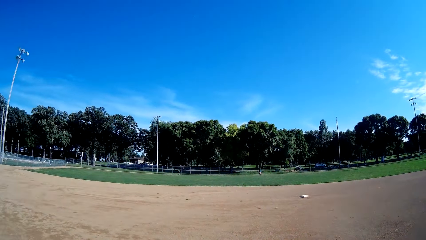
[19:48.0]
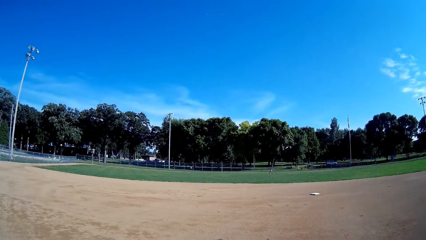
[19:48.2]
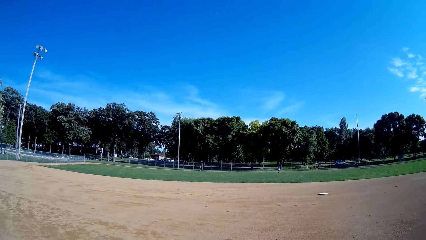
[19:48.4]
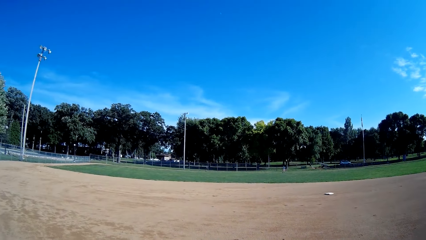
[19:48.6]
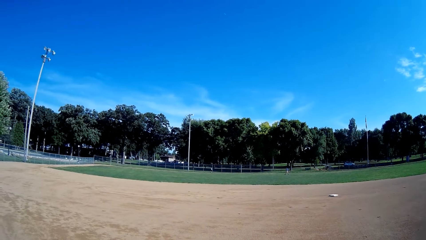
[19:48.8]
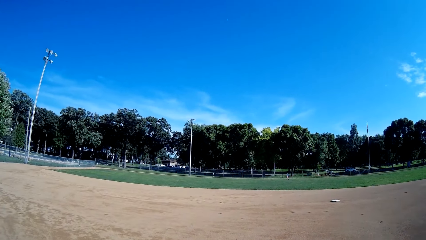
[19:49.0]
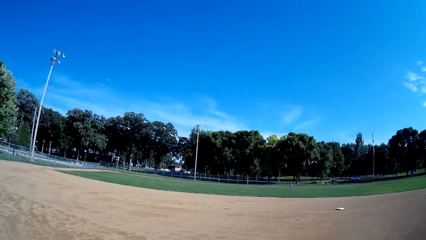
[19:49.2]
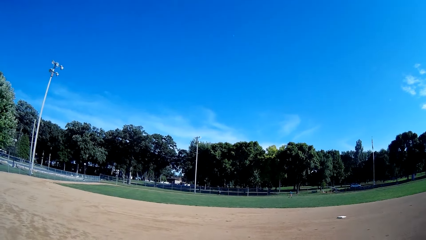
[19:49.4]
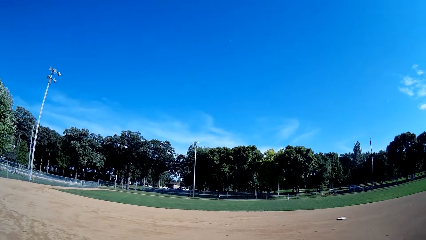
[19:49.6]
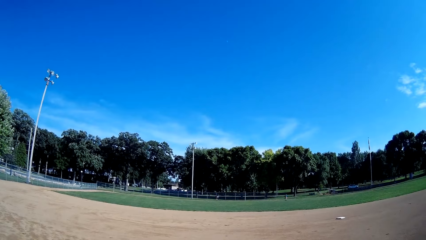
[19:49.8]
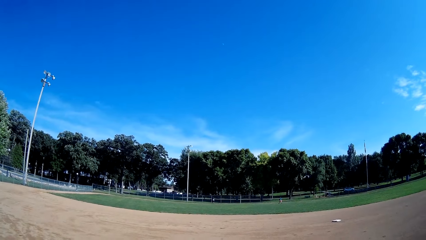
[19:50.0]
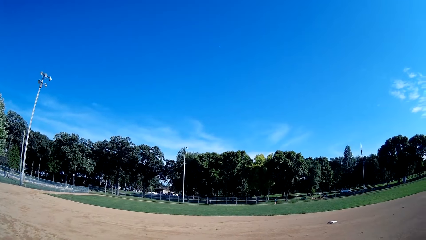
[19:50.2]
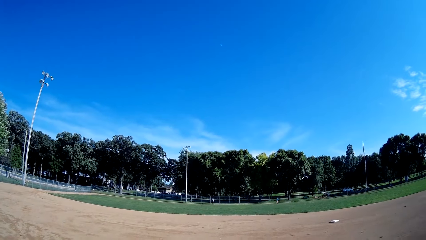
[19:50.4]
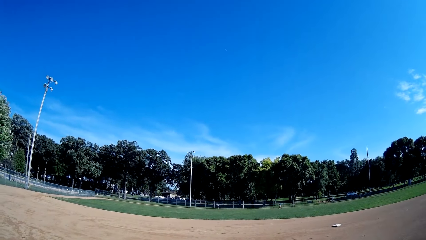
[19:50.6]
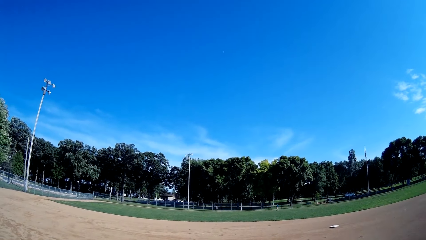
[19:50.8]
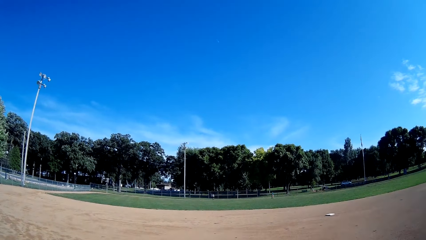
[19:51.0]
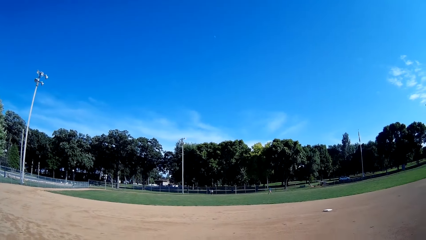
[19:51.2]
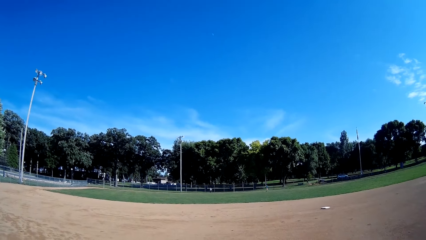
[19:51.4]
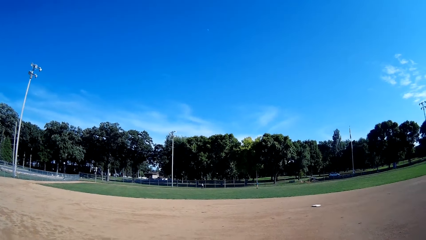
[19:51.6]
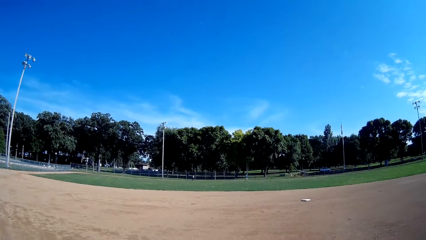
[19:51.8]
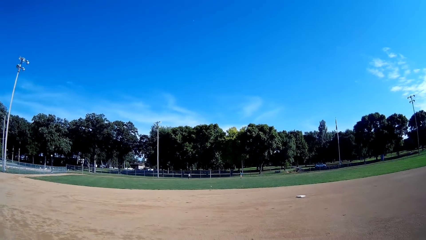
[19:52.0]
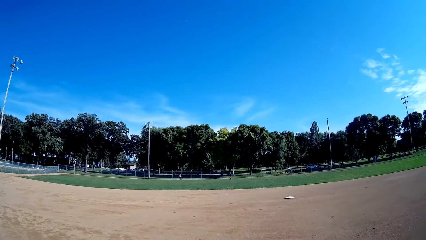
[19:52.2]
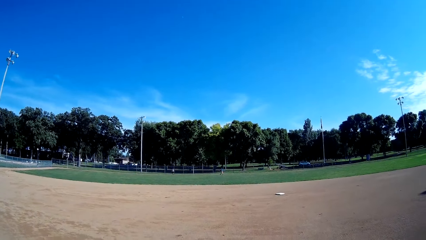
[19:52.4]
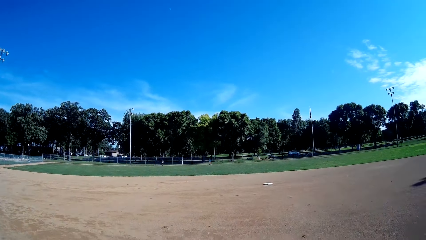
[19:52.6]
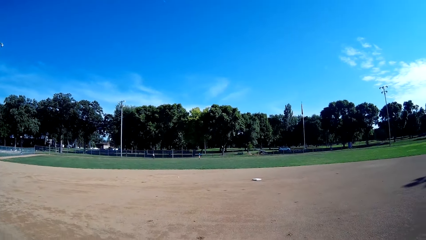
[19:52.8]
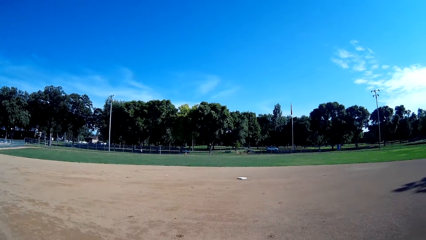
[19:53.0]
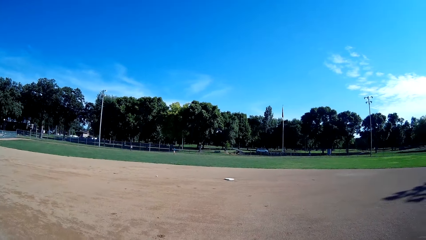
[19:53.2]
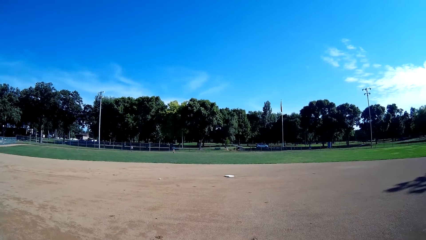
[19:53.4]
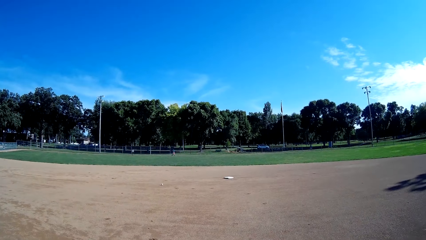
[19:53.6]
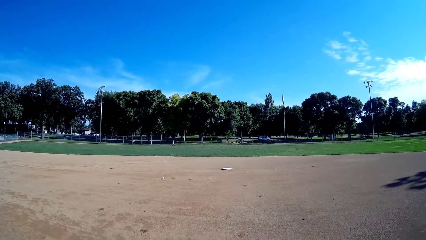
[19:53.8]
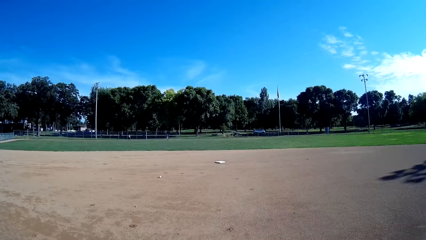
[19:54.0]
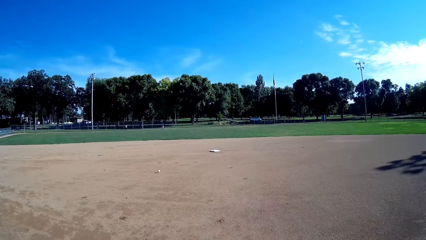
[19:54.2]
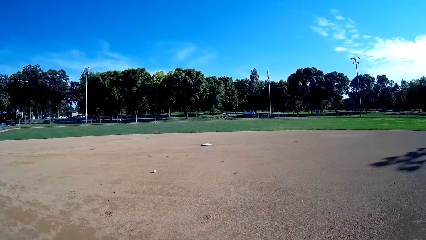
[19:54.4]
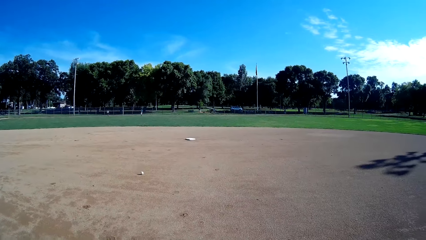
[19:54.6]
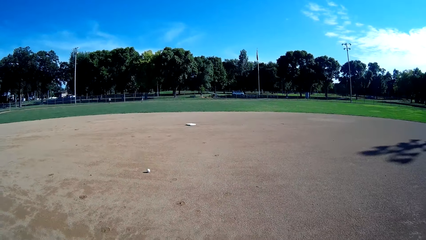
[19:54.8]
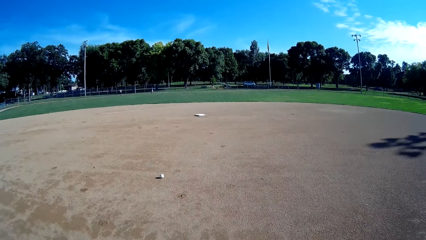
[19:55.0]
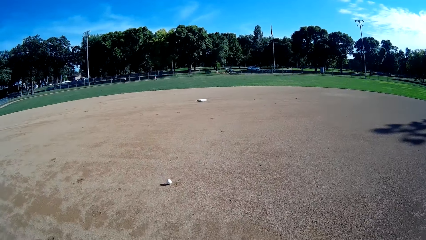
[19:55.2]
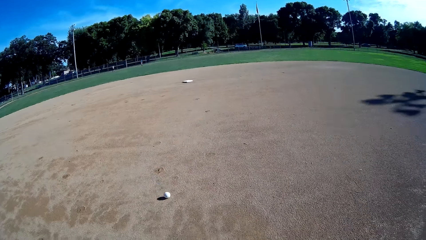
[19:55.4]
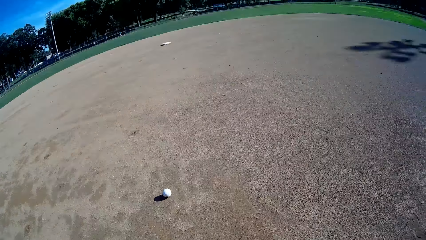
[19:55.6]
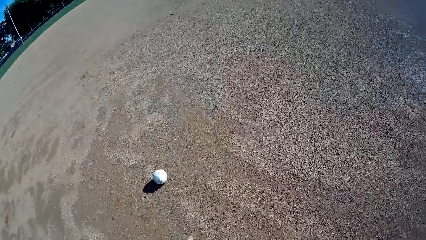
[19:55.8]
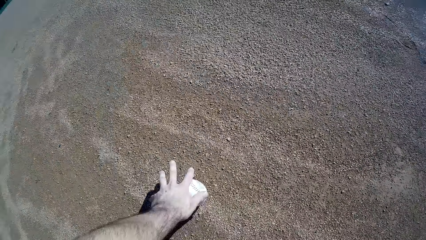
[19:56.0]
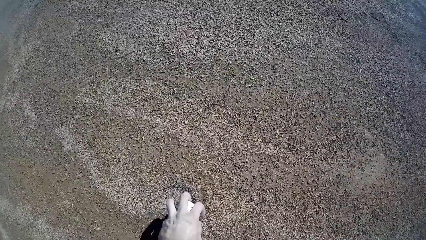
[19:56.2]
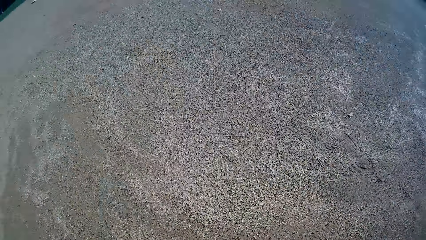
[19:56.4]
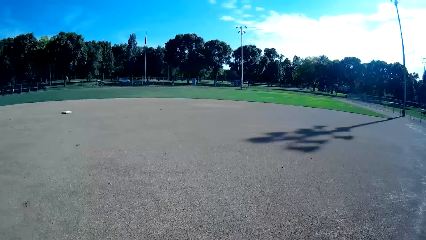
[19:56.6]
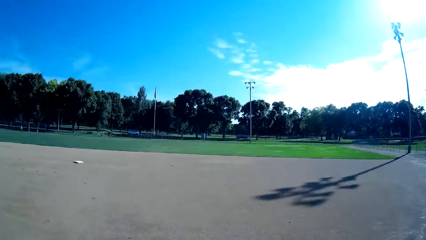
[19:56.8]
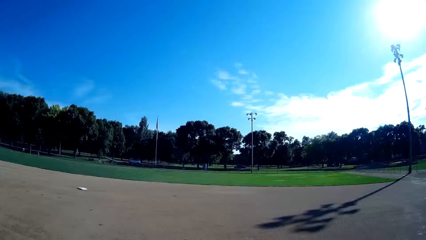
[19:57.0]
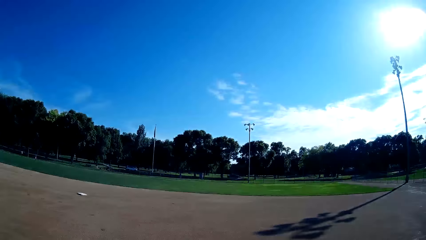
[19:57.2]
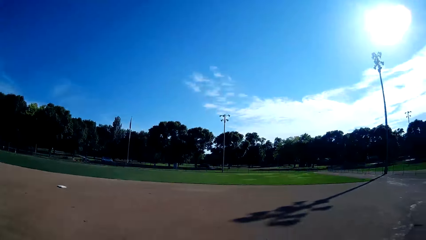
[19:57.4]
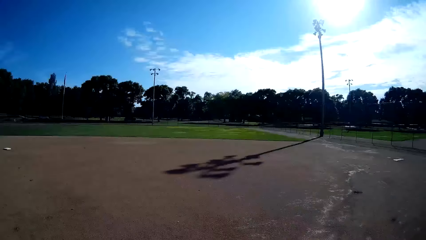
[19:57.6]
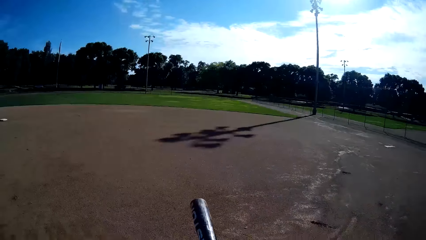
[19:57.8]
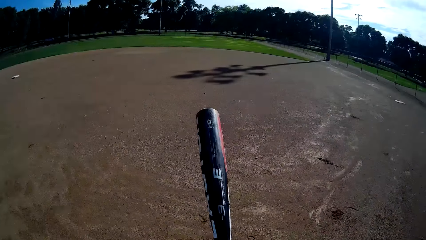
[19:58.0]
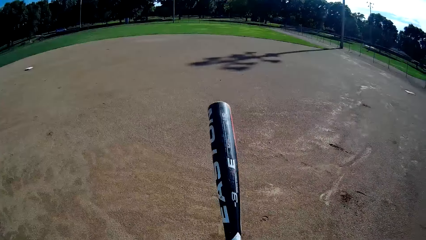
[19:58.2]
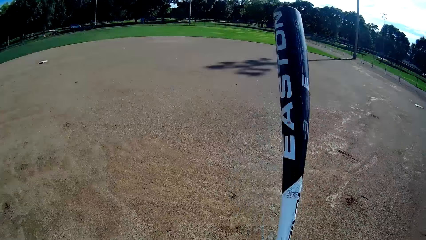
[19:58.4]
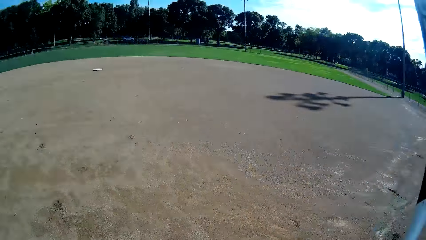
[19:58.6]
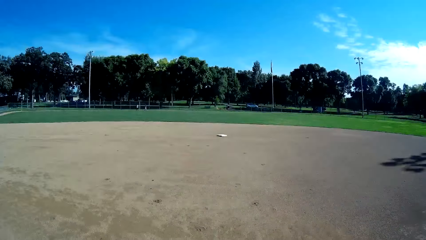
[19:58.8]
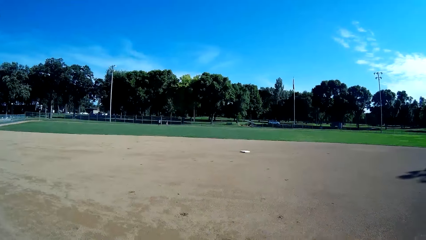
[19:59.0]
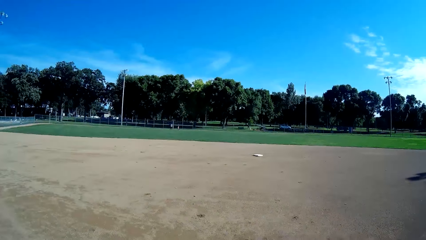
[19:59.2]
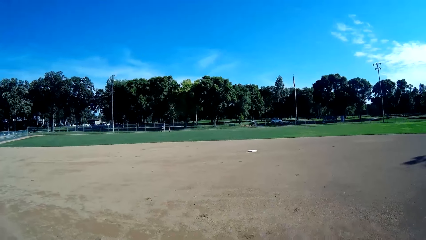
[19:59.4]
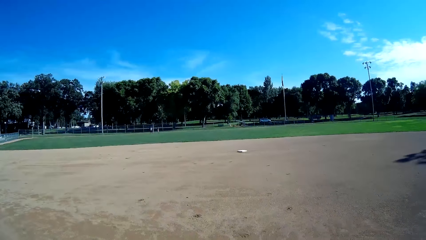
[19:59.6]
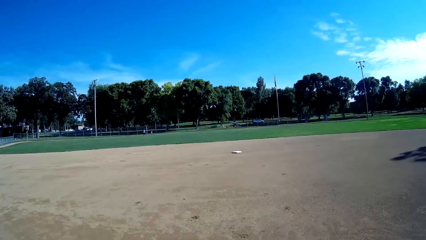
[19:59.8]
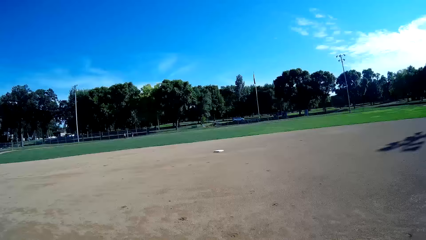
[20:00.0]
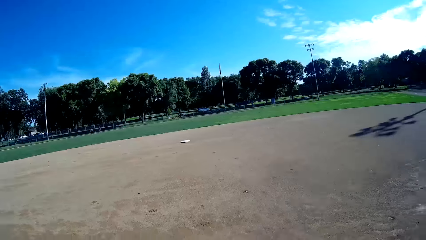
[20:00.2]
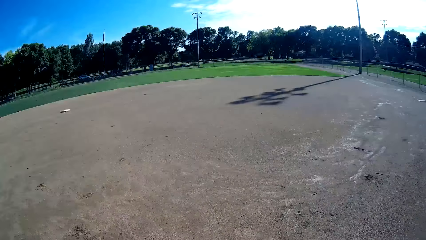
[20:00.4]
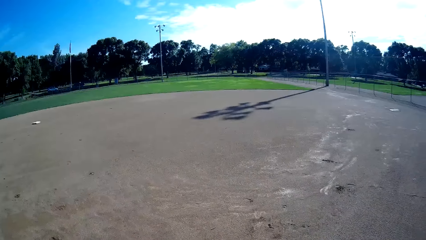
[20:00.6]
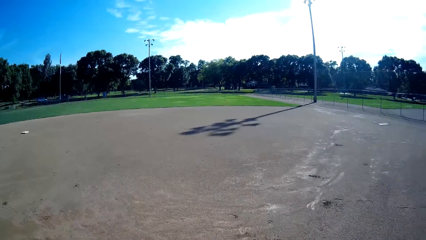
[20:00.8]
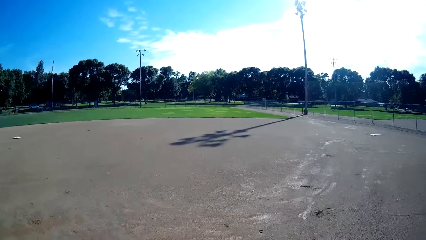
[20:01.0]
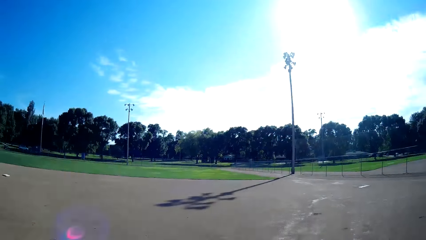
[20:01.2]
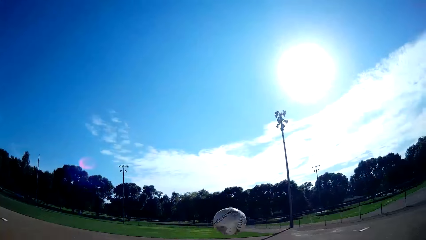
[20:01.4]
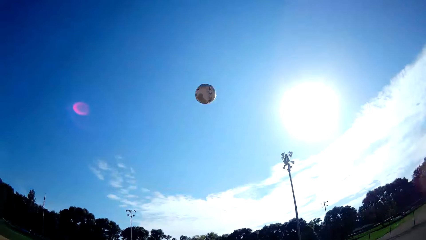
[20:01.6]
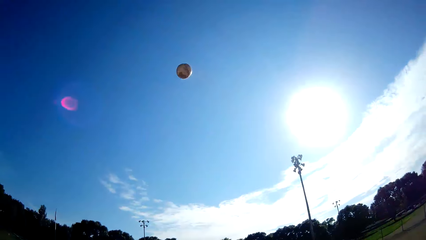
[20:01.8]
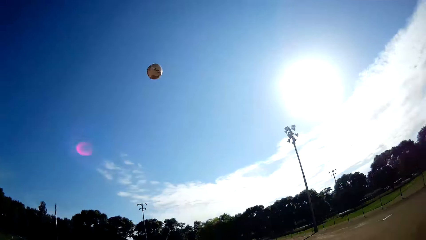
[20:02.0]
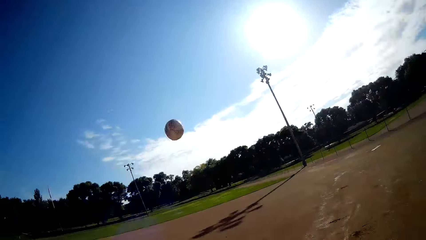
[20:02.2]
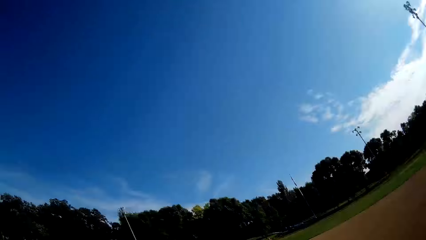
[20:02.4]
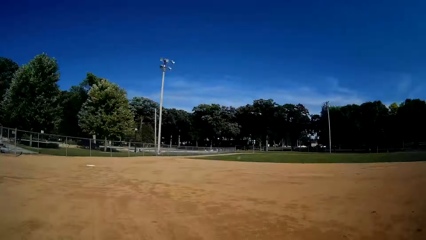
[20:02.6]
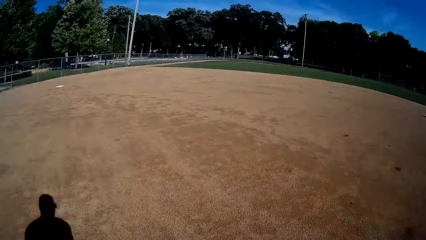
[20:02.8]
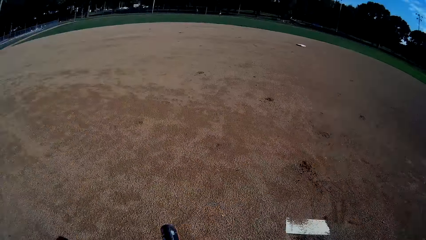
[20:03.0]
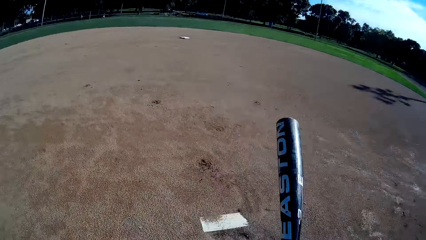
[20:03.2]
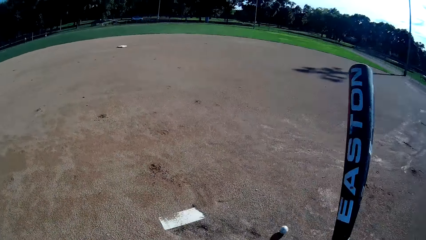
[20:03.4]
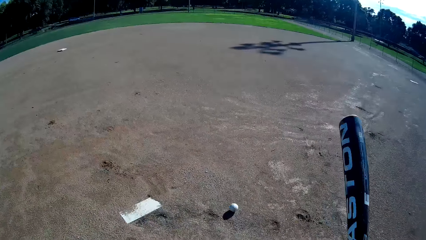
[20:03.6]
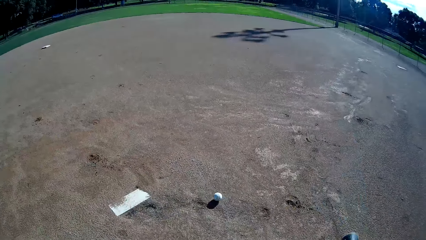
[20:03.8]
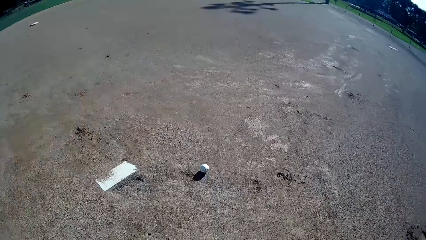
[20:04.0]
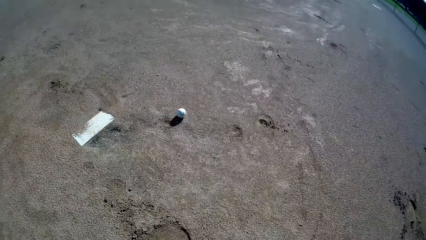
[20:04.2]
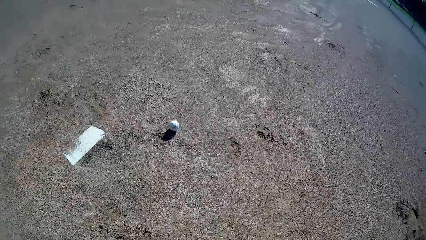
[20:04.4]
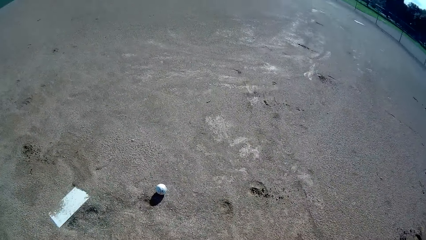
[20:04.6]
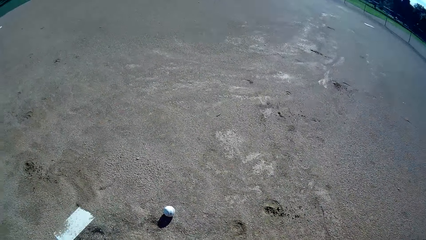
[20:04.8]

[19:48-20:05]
A man picks up the baseball. The man throws the baseball. The man throws the baseball to the camera wearer. The camera wearer catches the baseball. They pick up the baseball. They stare around. They throw the baseball up. They play the baseball towards the man. They miss the baseball.
